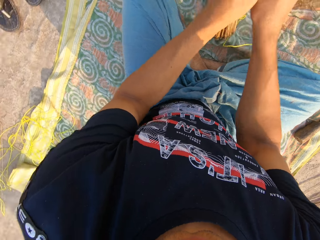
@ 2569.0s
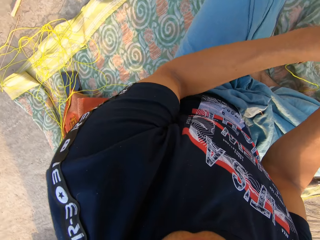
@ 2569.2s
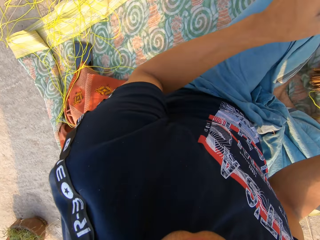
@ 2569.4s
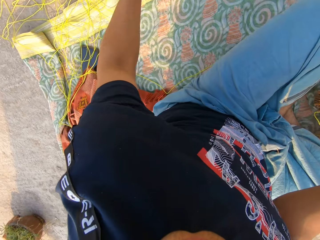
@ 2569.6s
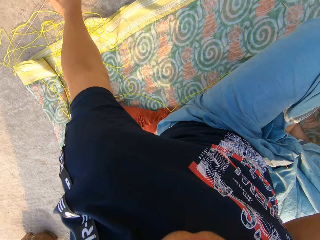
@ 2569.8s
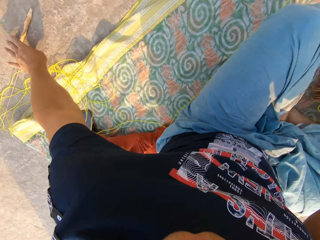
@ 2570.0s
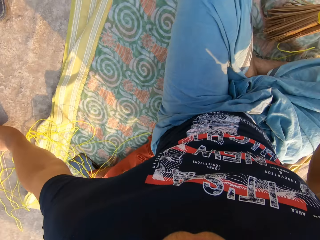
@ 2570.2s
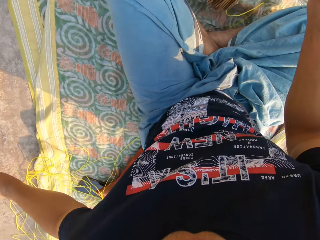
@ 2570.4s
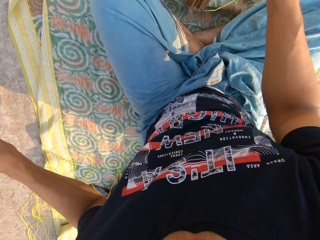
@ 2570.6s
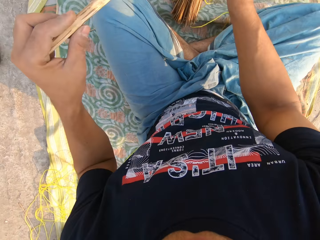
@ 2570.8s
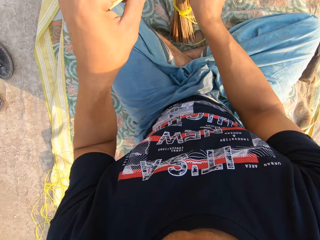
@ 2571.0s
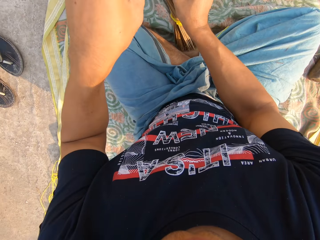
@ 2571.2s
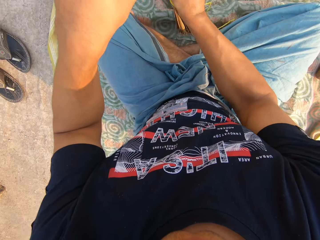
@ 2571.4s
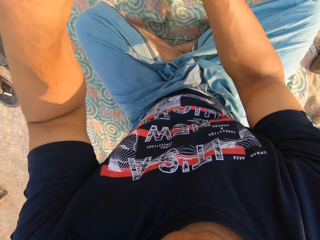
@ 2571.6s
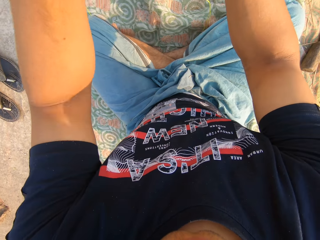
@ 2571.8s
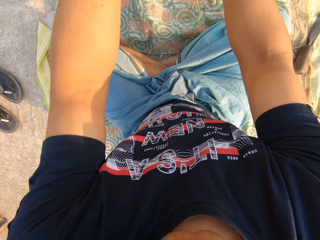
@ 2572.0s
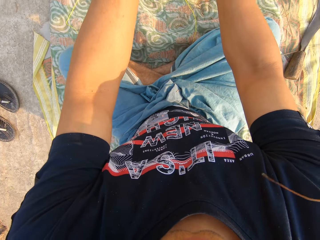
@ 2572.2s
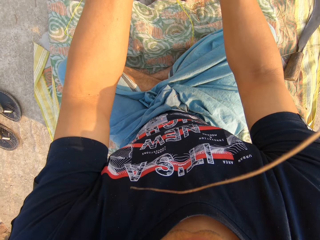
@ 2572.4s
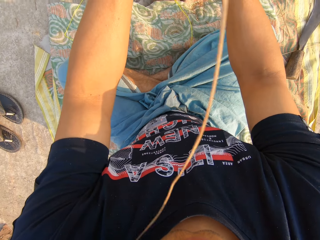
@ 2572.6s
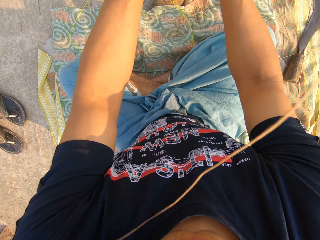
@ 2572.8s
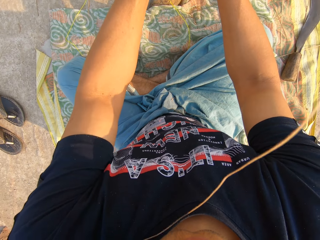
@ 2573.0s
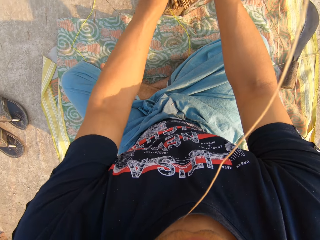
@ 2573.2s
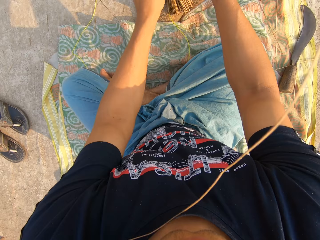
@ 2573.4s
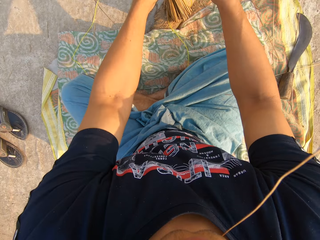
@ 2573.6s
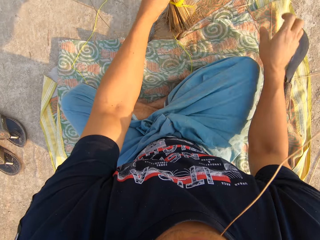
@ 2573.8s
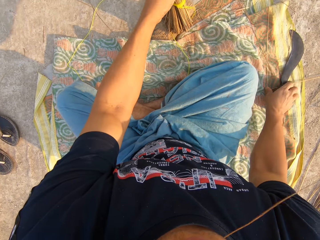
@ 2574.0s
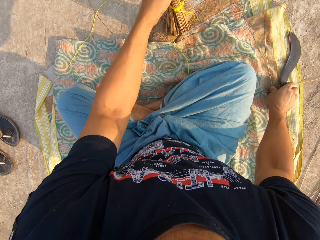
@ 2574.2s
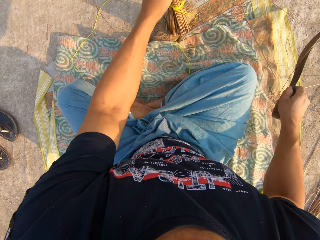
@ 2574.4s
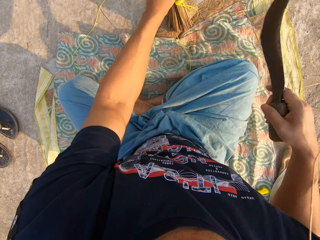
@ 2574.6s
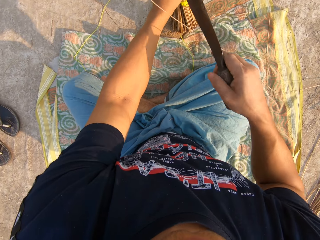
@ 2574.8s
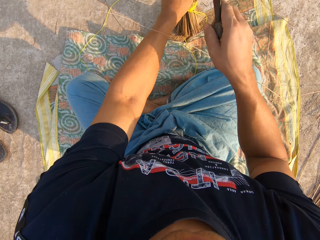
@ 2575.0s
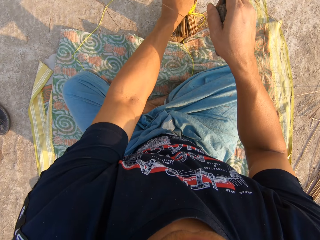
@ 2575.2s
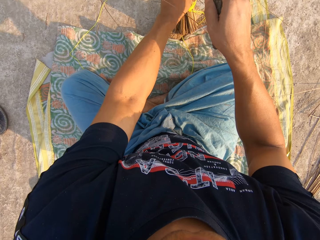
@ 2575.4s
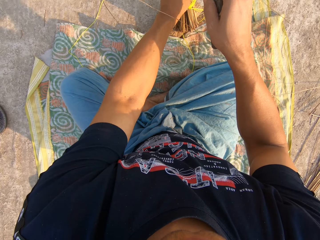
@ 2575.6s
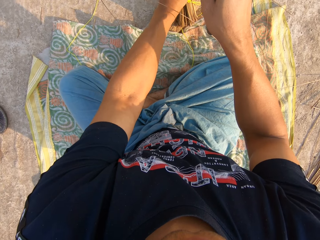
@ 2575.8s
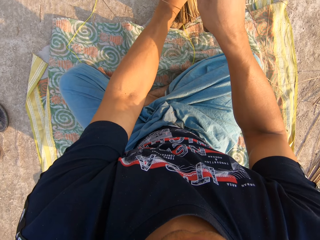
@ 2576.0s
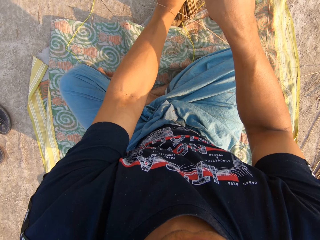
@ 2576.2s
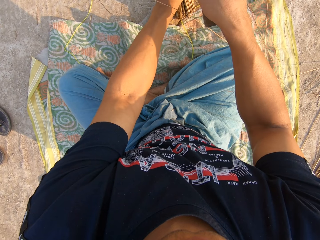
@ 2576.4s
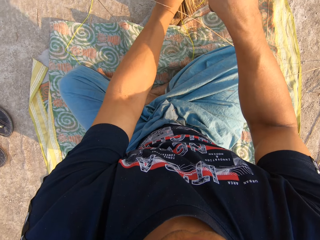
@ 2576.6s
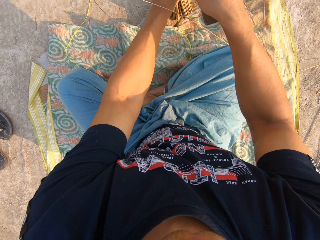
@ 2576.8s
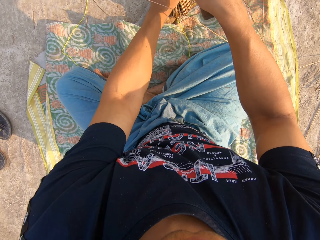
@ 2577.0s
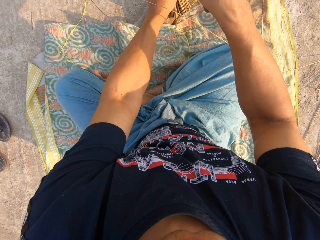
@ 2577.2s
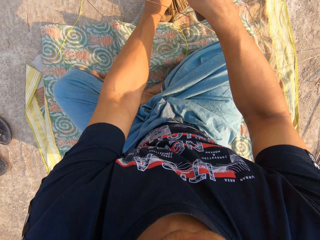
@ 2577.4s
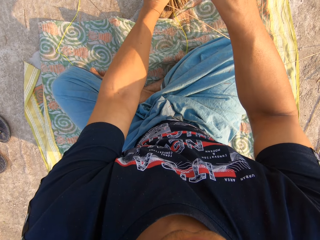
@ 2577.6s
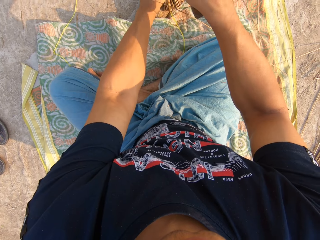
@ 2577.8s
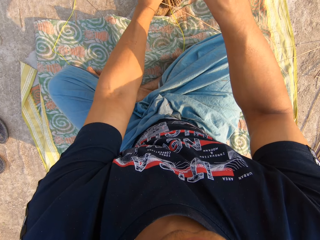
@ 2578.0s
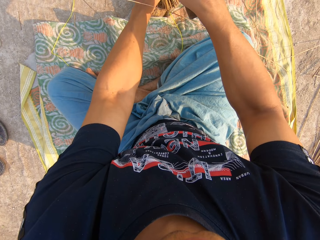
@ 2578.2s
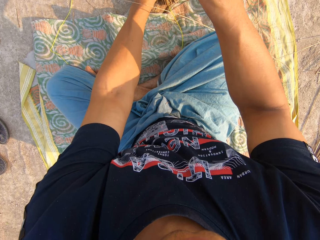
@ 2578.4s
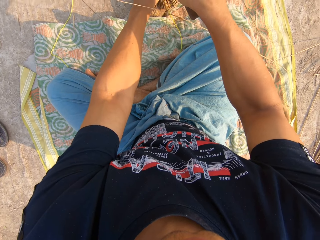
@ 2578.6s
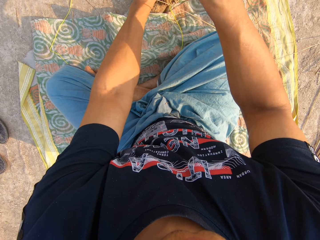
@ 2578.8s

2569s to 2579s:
The camera wearer stares at the floor. He picks up a stick and places the stick in the broomstick. He picks up the broomstick and places the broomstick on the board. He picks up a knife or sickle from the floor with his right hand. He hits the stick with the sickle.

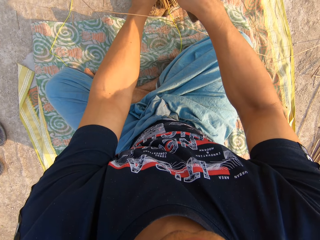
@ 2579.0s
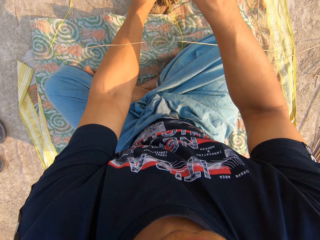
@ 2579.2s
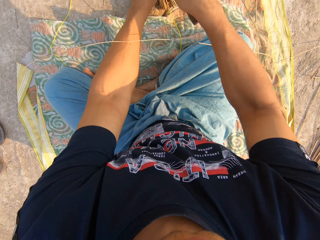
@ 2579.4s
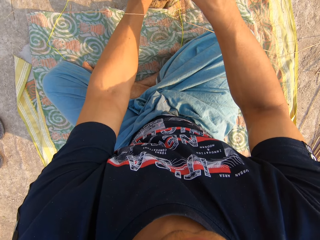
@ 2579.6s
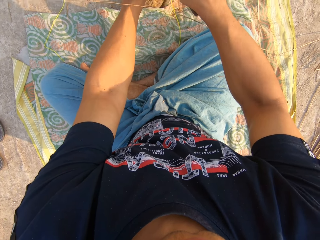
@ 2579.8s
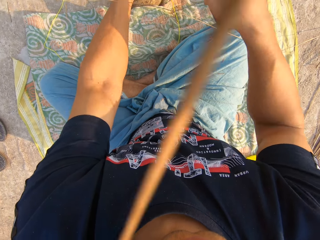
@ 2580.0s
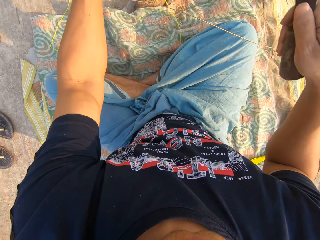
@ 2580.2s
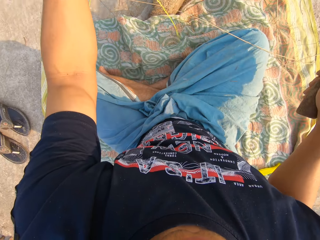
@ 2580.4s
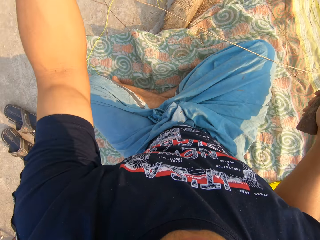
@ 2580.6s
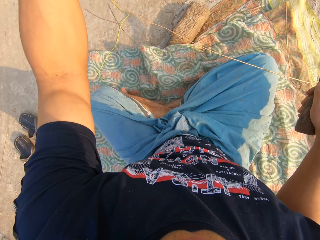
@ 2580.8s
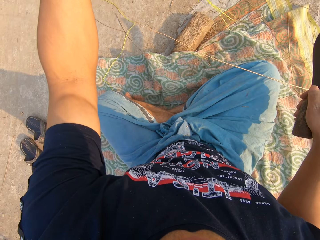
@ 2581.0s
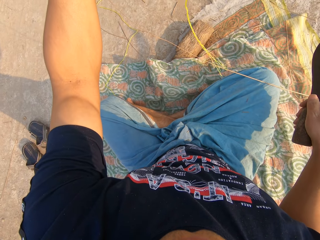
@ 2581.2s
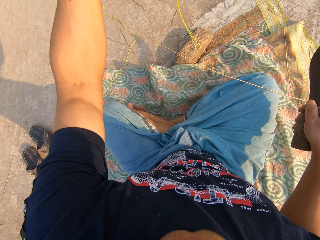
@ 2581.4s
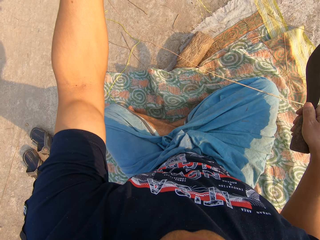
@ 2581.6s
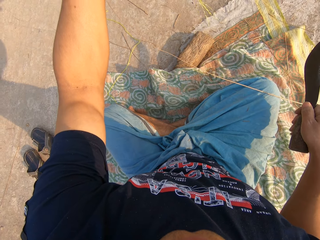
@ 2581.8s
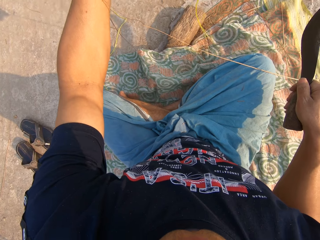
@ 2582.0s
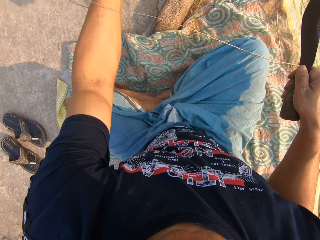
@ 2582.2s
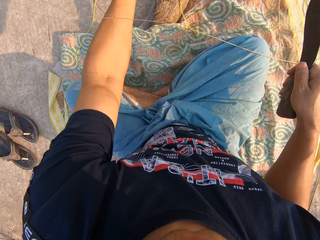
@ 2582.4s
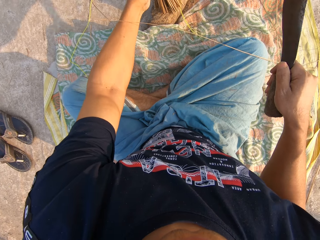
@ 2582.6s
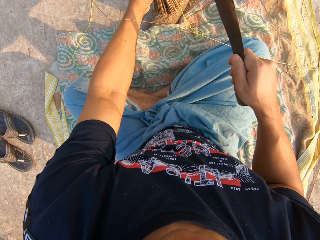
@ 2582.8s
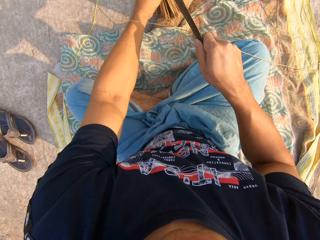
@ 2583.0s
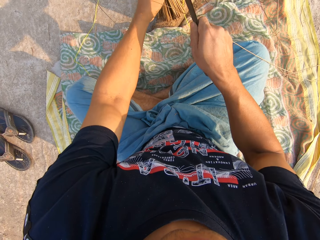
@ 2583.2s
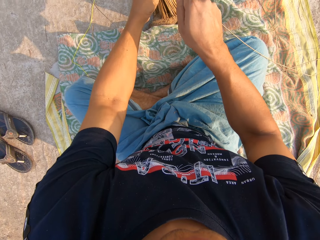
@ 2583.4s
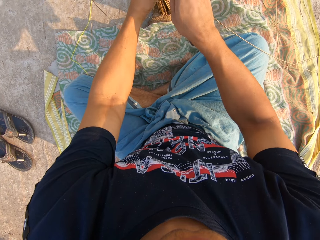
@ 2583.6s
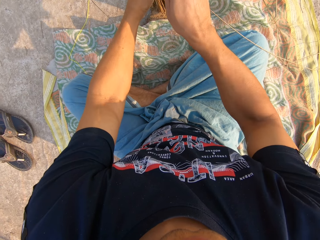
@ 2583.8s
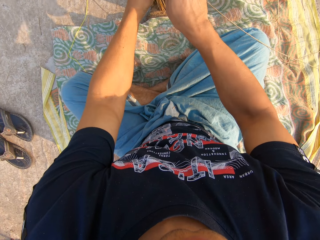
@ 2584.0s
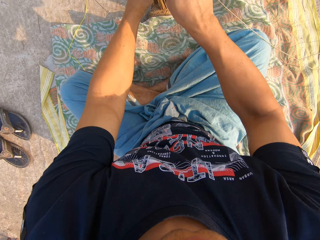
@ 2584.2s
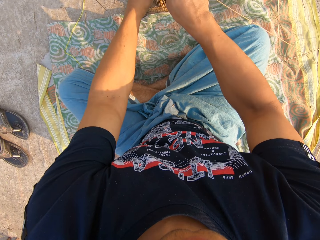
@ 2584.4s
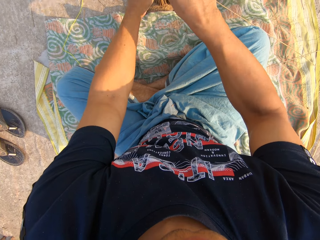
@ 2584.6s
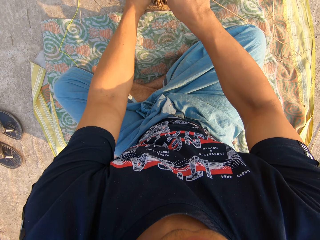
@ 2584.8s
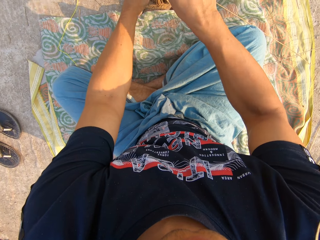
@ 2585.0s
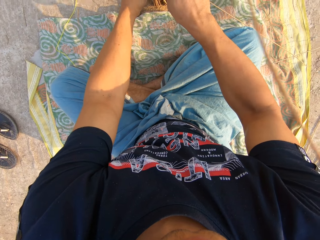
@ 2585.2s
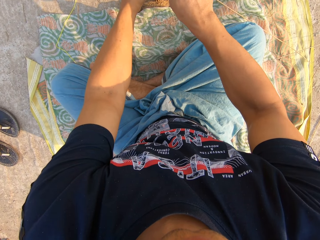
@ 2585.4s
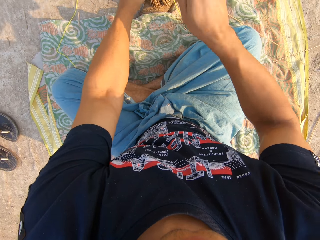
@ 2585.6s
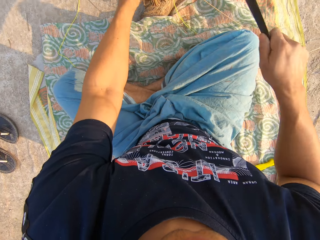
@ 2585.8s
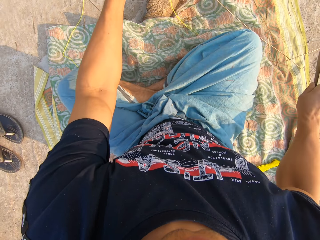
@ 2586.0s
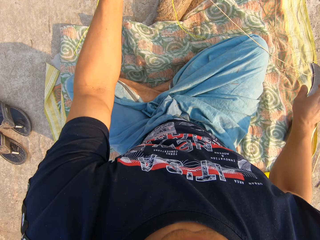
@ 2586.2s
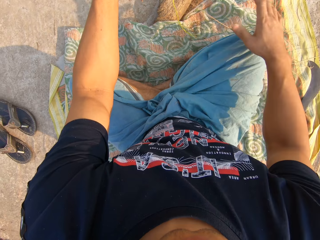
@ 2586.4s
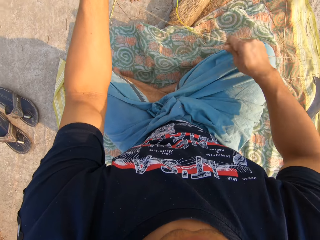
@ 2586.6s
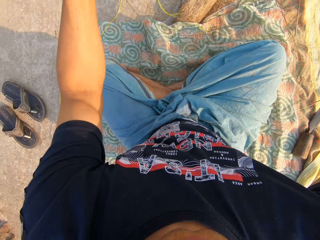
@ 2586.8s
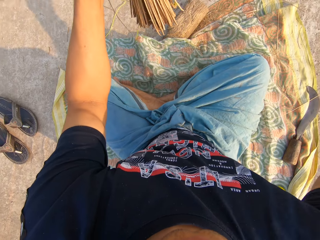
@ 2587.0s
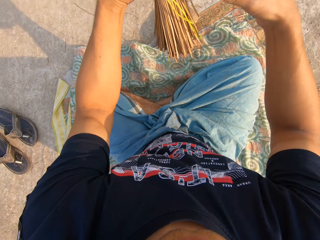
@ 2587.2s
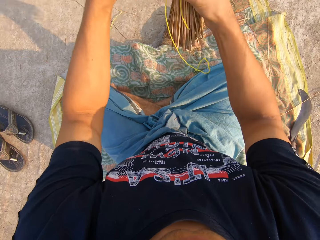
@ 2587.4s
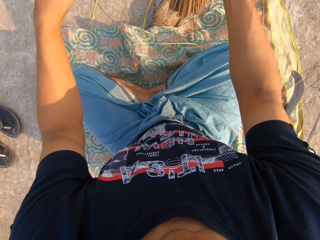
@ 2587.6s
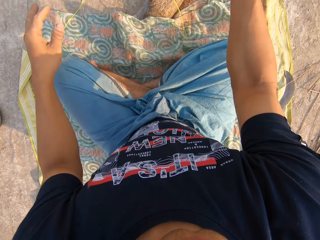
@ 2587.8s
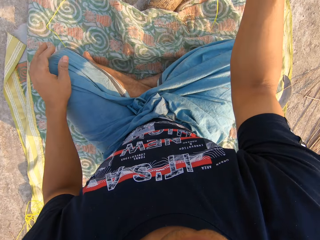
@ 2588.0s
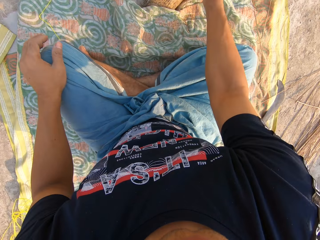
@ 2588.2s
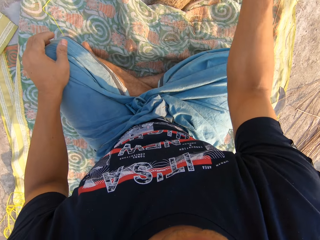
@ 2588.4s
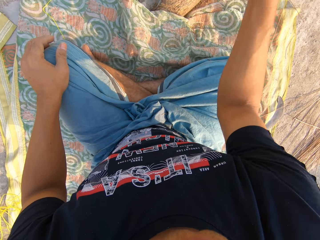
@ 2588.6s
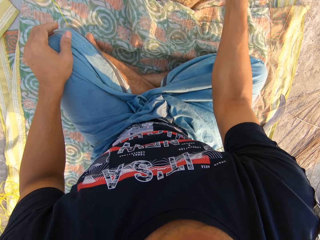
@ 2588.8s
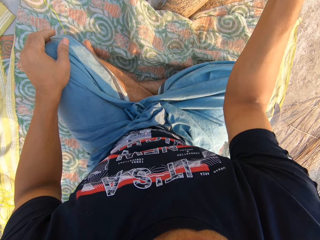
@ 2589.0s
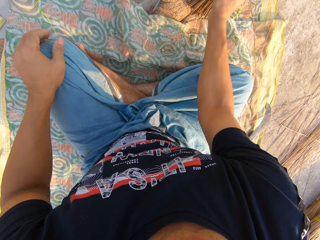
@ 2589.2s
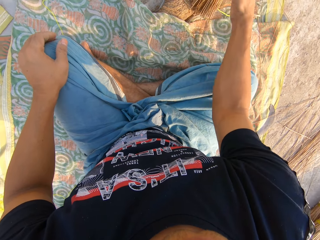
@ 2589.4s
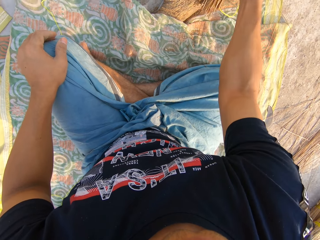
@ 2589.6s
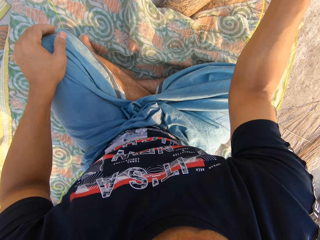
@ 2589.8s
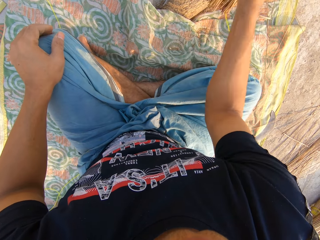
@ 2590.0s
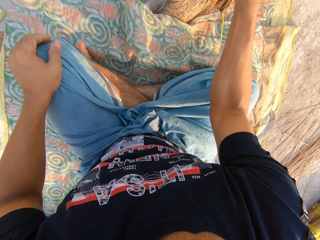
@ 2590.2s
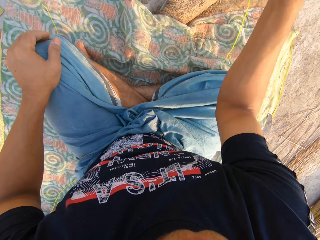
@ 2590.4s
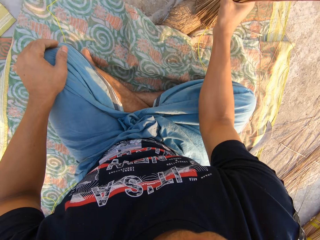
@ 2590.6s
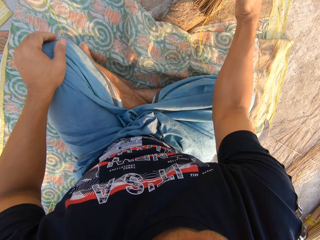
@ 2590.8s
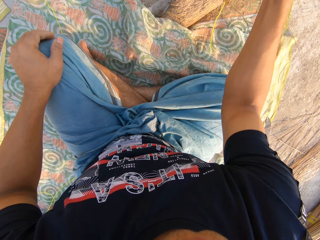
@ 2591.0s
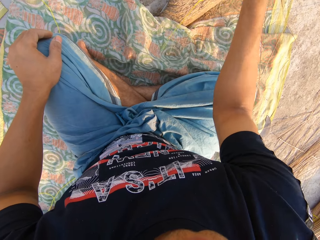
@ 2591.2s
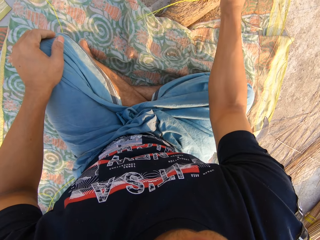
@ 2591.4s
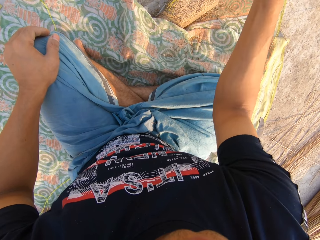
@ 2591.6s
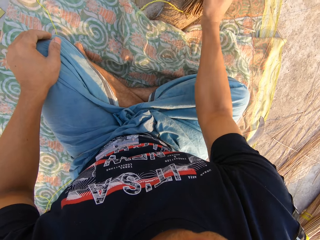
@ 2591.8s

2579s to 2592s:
The camera wearer picks up the broomstick. He places the broomstick on the board. He hits the stick with the sickle. He drops the knife on the floor with his right hand. He picks up a stick with his hand and removes a piece of broom with his right hand. He throws the stick away. He passes the broom from his left hand to his right hand. He hits the broom on the board.
